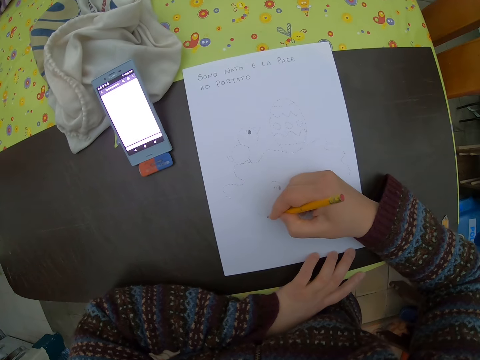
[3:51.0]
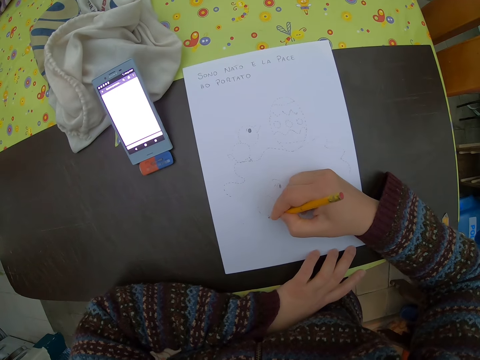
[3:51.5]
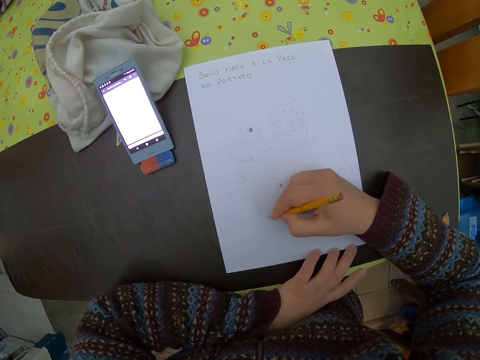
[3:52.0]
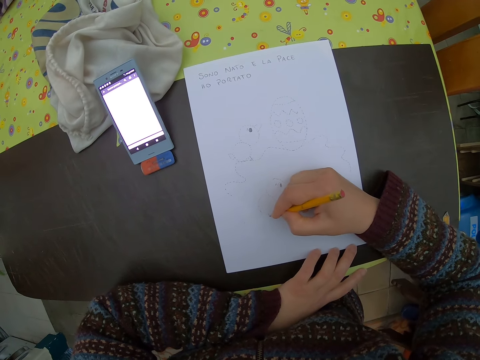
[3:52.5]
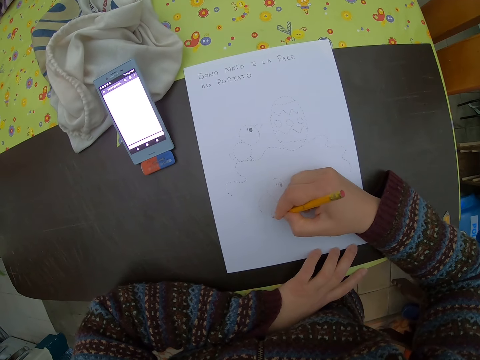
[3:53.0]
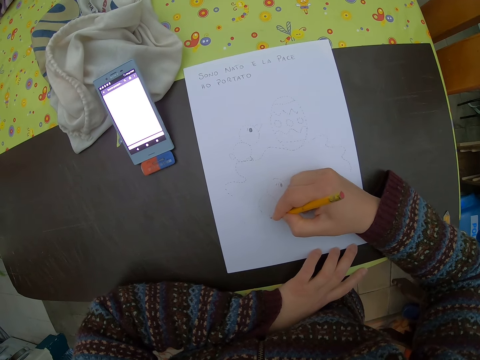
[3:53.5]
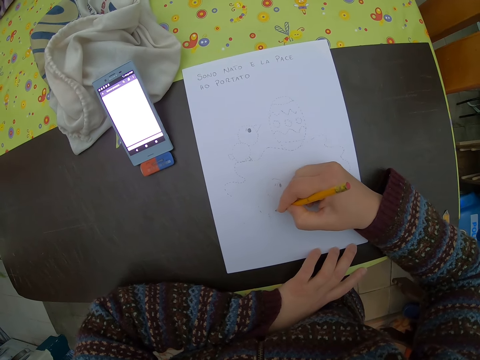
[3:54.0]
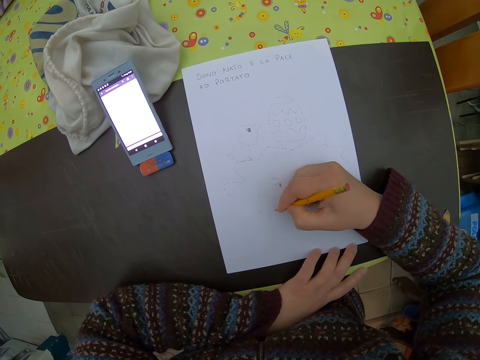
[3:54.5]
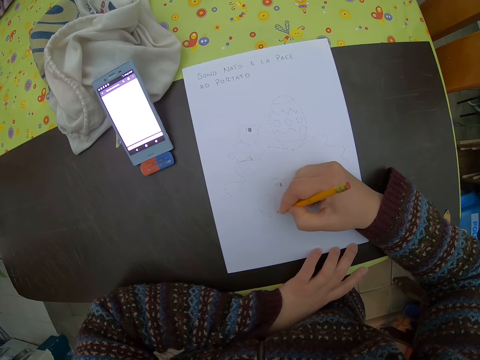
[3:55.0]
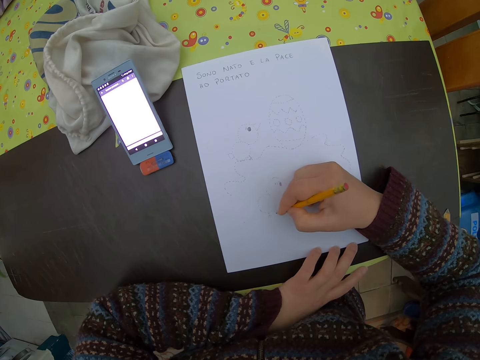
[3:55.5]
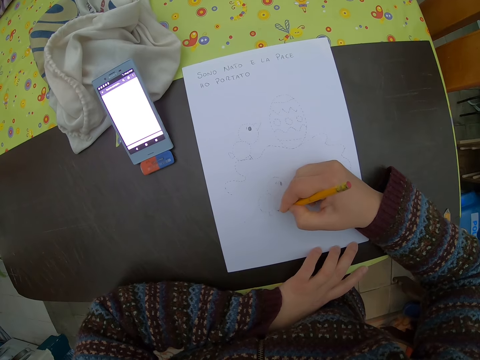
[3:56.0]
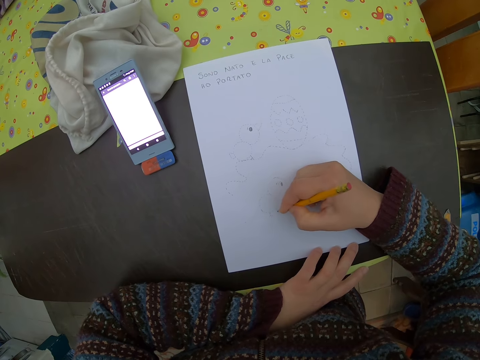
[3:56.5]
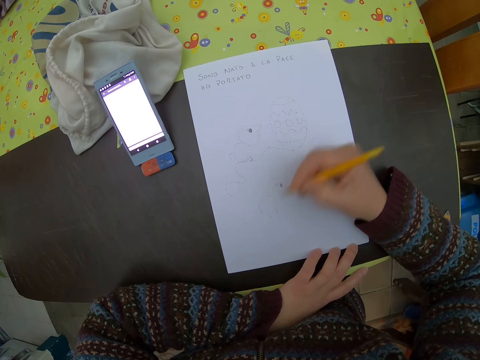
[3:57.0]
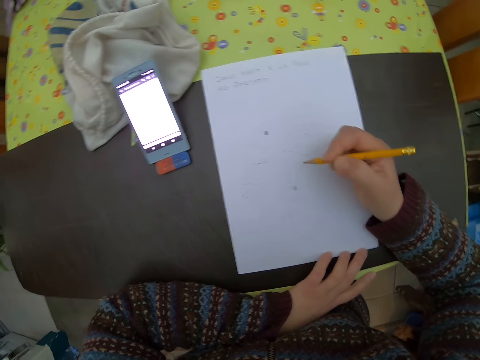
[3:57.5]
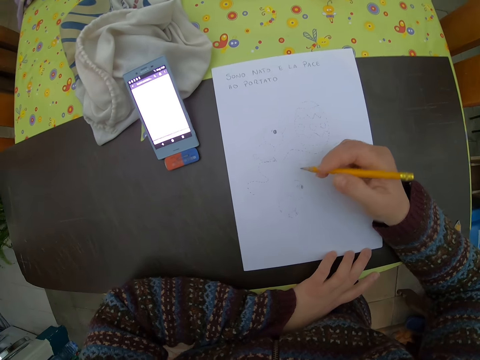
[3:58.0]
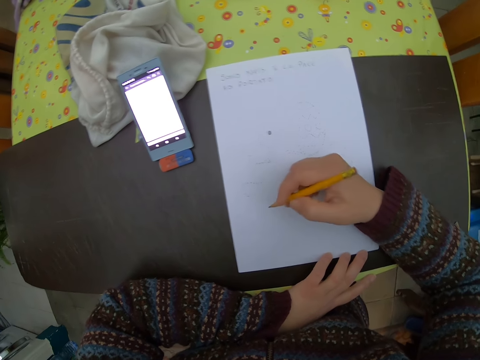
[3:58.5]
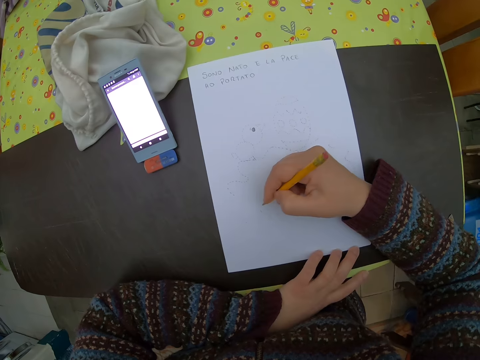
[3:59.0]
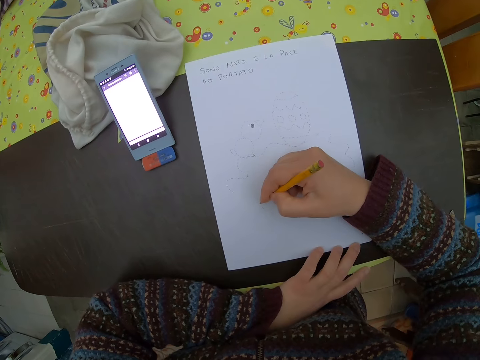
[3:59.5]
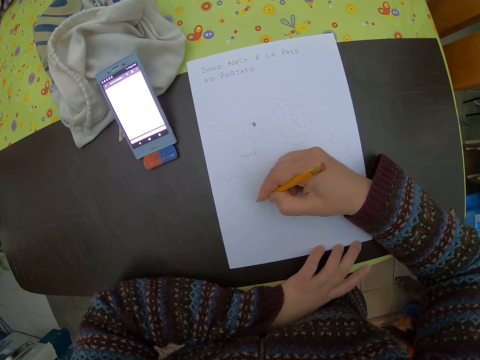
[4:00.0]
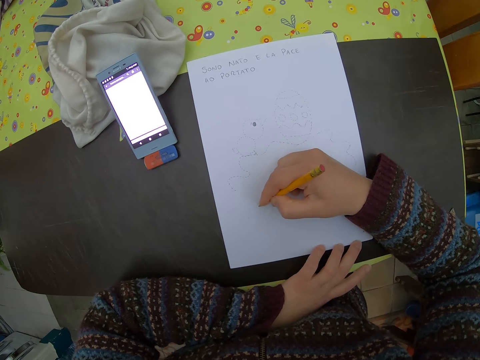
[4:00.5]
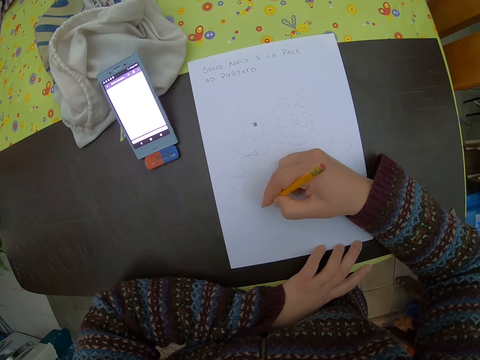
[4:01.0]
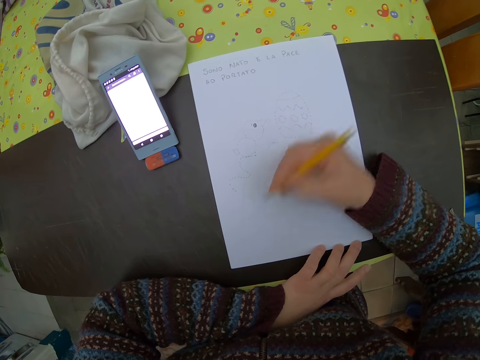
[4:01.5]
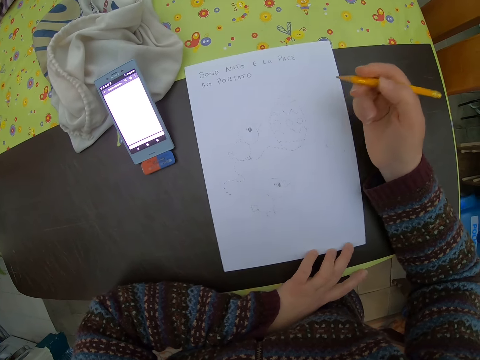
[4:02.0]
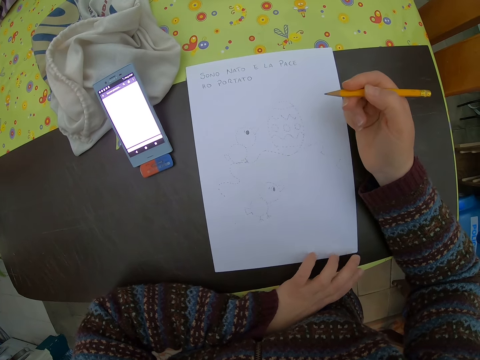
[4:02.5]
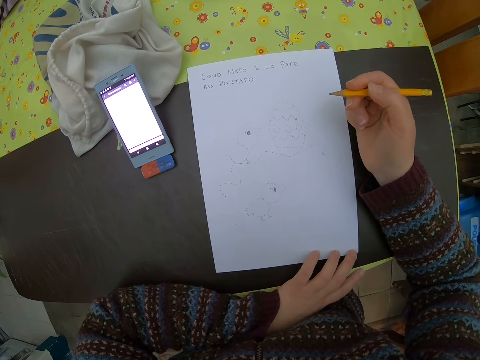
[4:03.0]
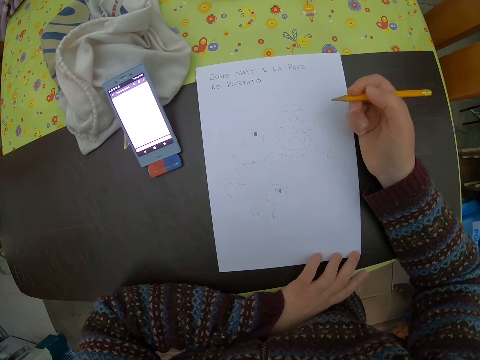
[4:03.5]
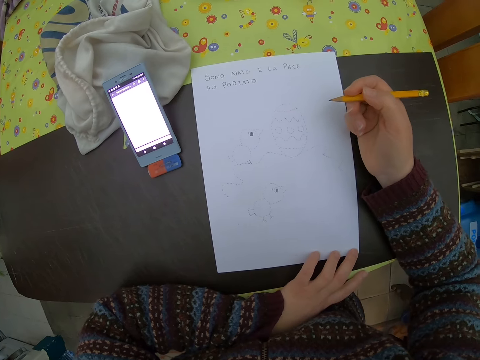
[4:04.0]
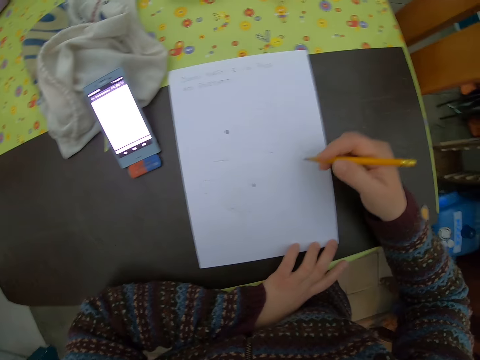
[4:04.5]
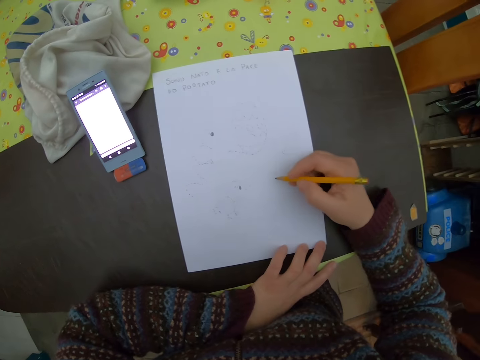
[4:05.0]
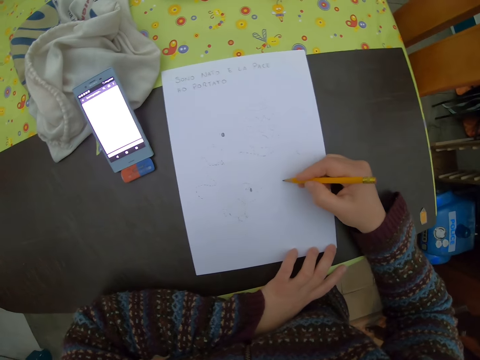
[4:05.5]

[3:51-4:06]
The camera wearer draws on the drawing paper. She moves the hand. She draws on the drawing paper. She moves the hand. She adjusts the paper on the table with her left hand.

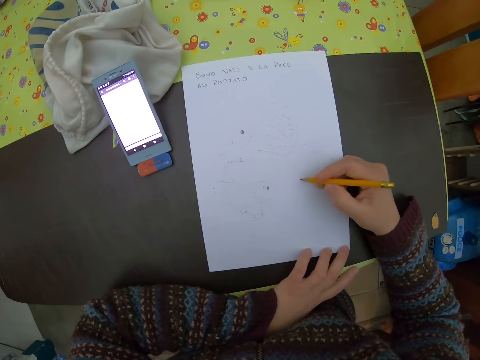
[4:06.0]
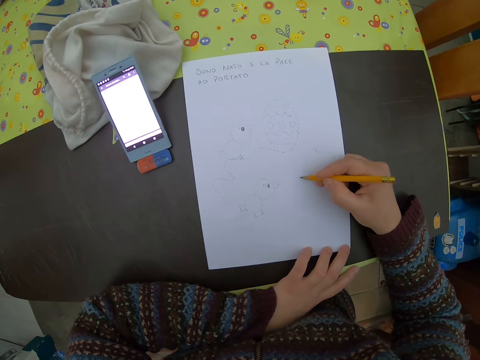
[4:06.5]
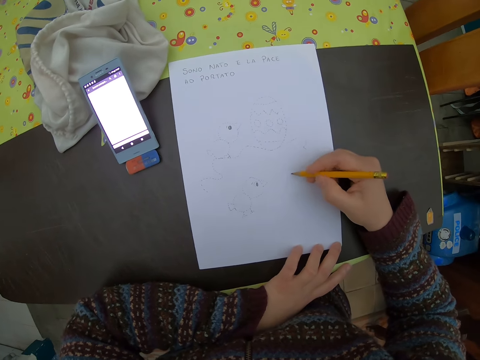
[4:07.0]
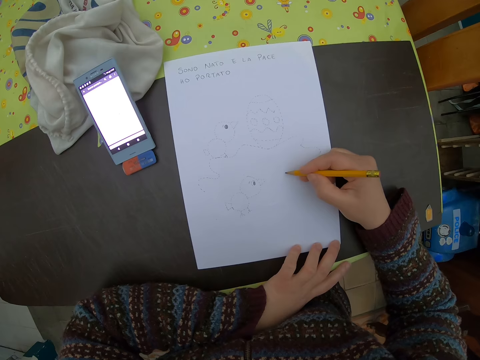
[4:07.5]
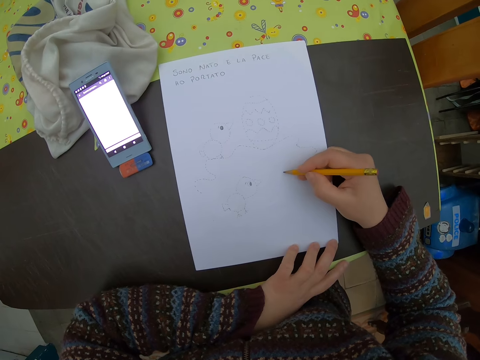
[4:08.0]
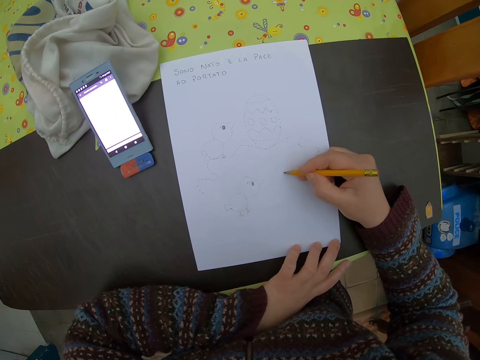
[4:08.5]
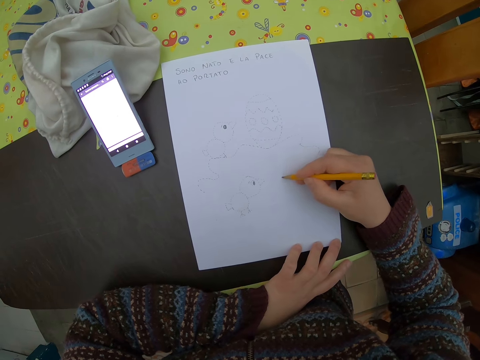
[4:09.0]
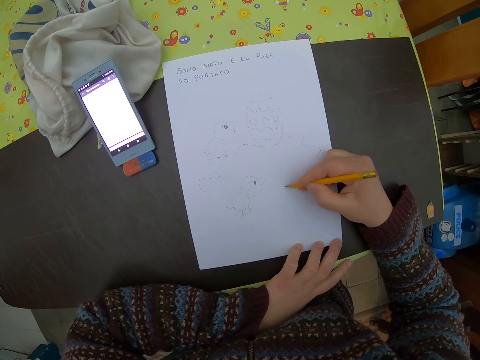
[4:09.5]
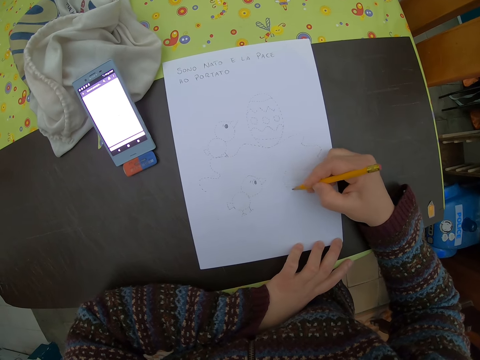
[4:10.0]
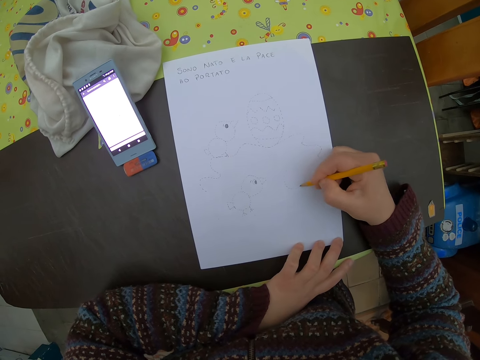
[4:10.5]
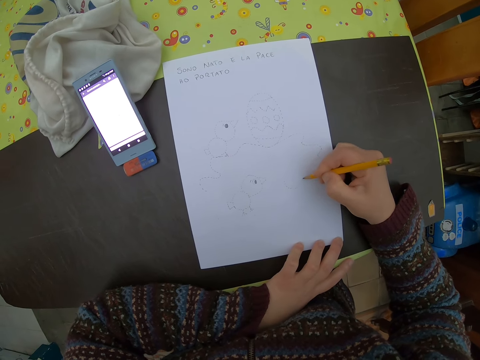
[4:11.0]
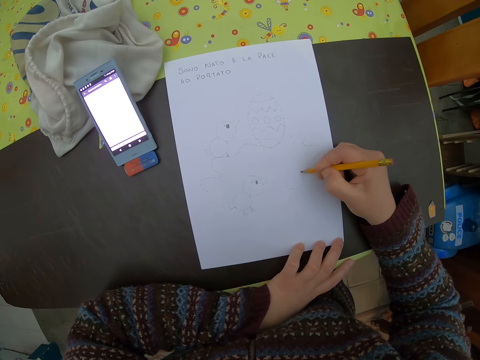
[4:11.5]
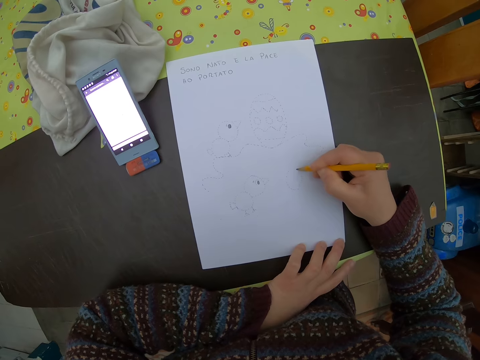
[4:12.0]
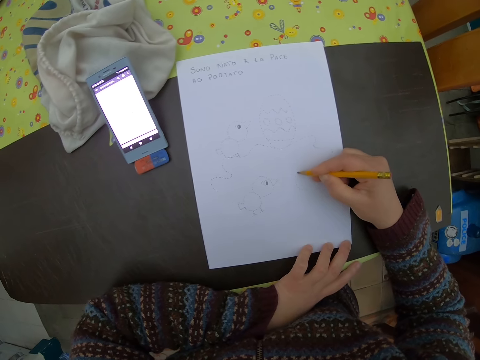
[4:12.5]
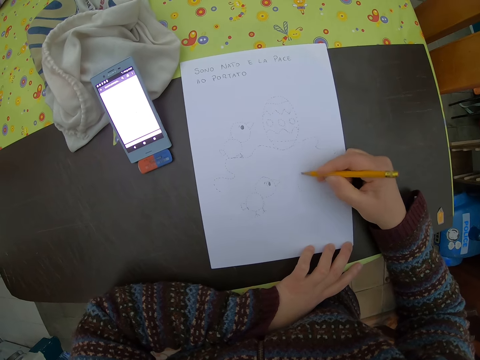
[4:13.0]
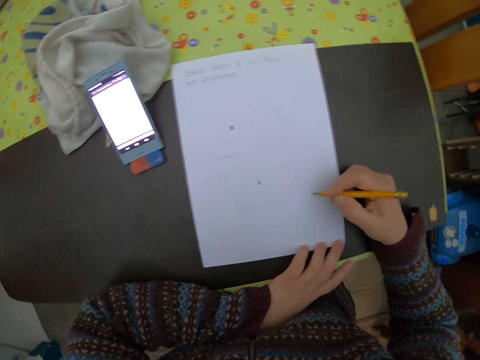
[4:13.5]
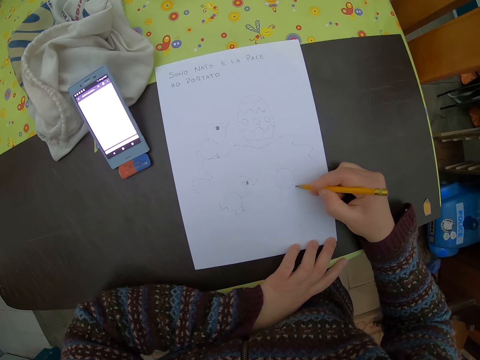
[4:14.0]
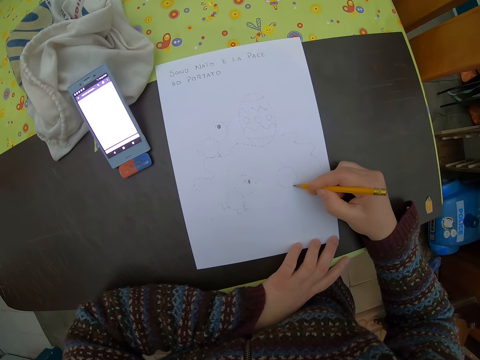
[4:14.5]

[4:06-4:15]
The camera wearer draws images on the drawing paper with the pencil in her right hand.

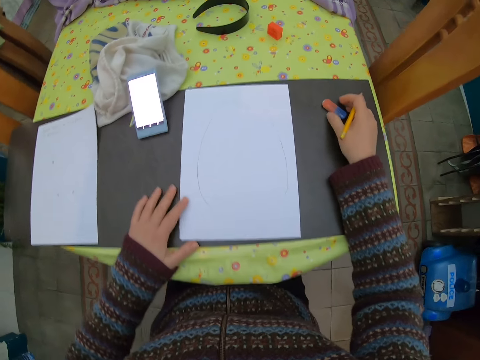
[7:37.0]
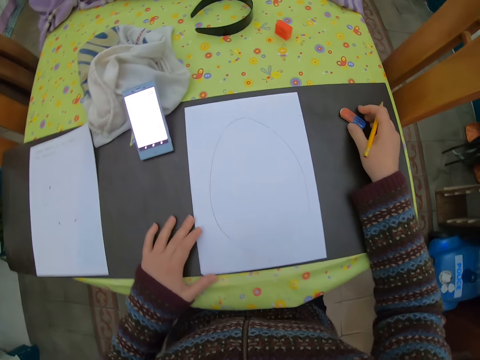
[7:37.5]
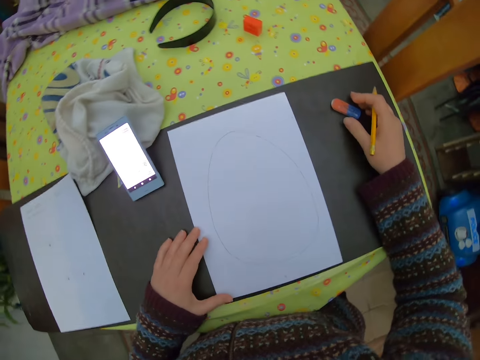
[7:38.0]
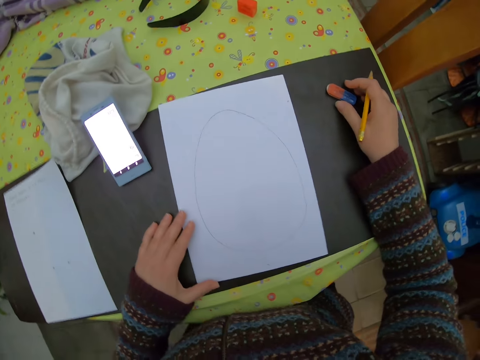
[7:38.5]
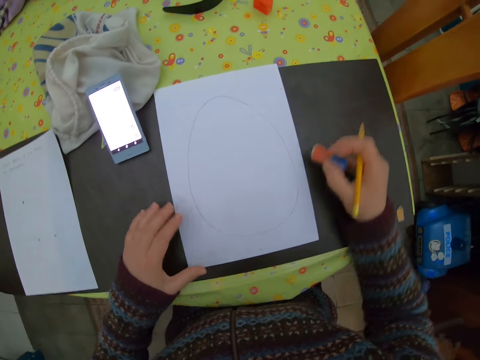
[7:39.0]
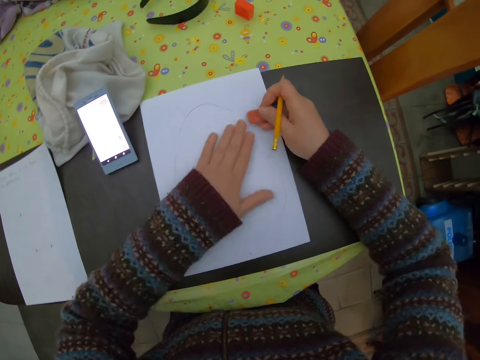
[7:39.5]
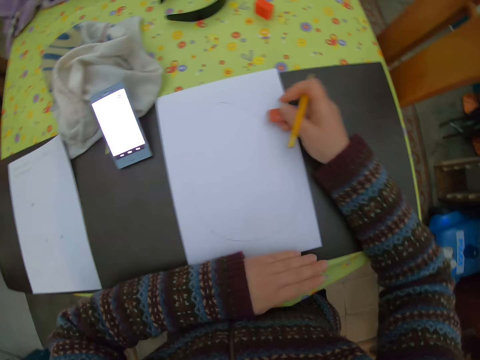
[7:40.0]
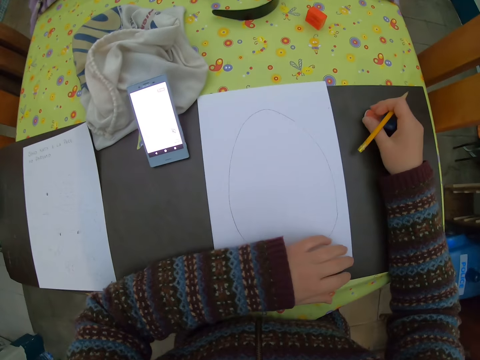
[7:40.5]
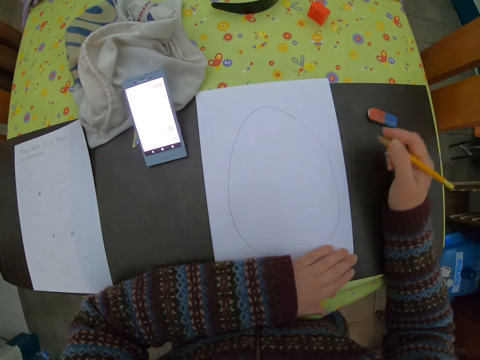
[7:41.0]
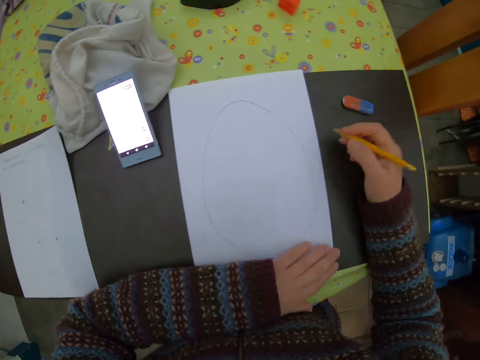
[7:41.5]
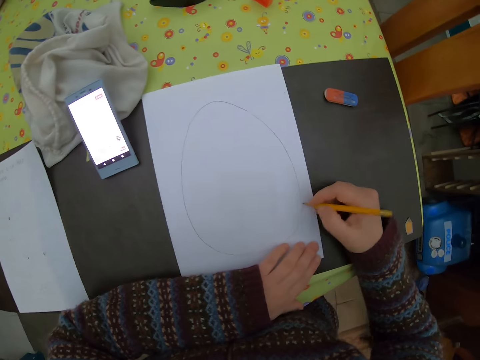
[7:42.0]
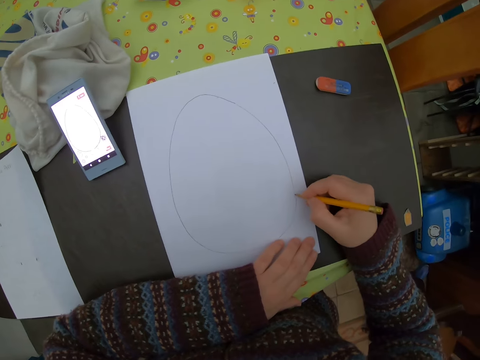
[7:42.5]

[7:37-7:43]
The camera wearer picks up the eraser on the table with the pencil in her right hand. She drops the eraser on the table with the pencil in her right hand. She draws images on the paper with the pencil in her right hand.
